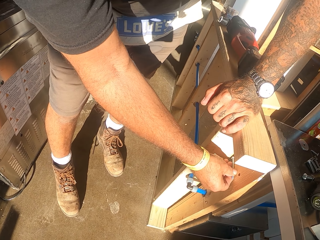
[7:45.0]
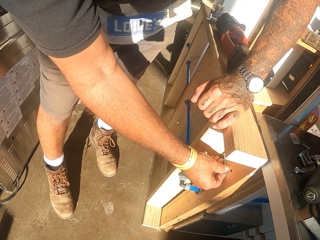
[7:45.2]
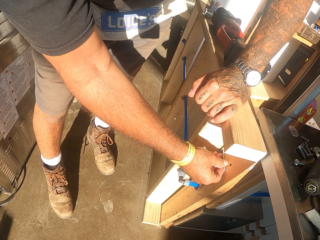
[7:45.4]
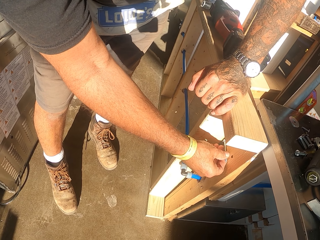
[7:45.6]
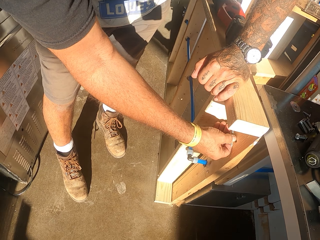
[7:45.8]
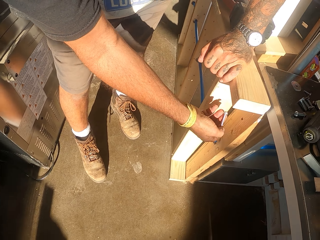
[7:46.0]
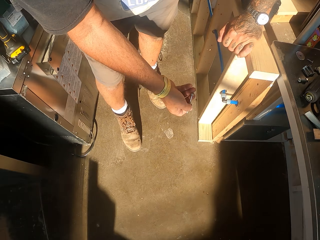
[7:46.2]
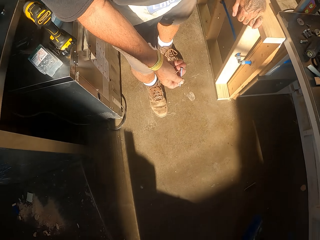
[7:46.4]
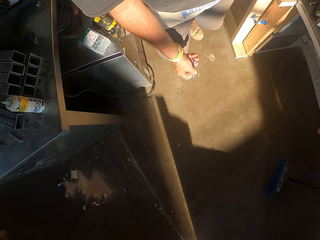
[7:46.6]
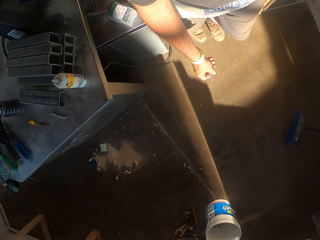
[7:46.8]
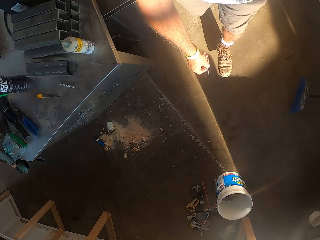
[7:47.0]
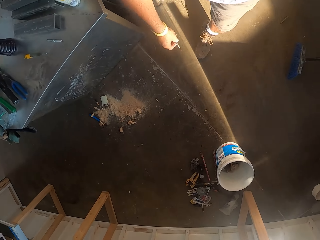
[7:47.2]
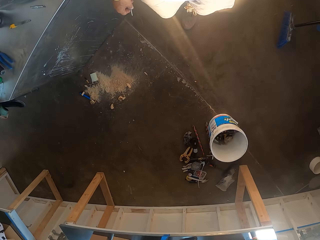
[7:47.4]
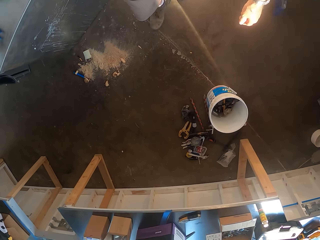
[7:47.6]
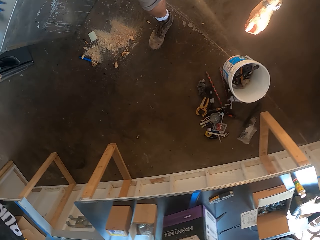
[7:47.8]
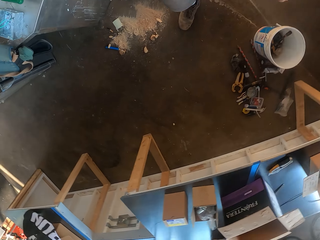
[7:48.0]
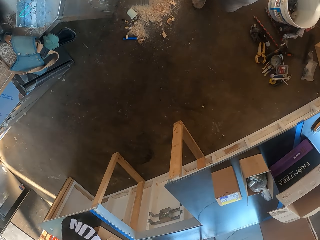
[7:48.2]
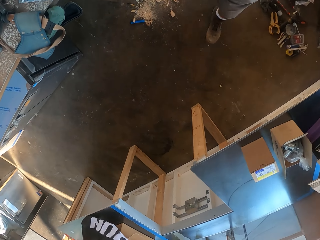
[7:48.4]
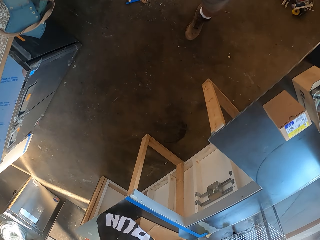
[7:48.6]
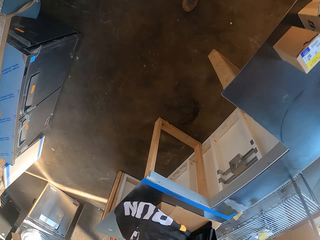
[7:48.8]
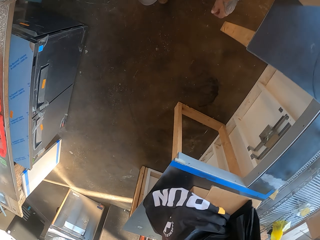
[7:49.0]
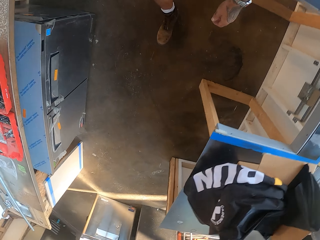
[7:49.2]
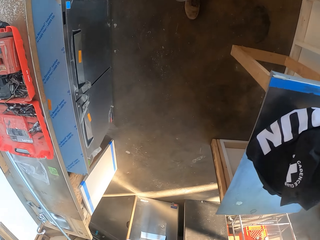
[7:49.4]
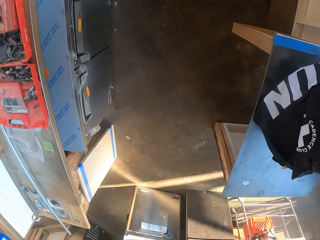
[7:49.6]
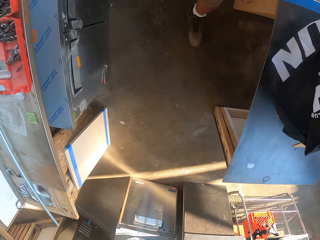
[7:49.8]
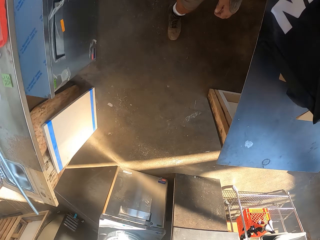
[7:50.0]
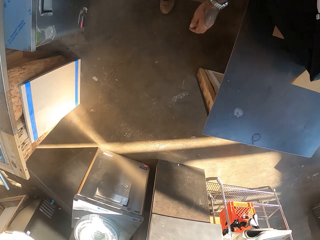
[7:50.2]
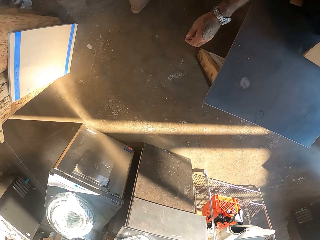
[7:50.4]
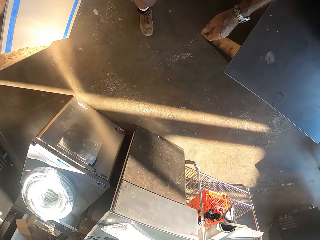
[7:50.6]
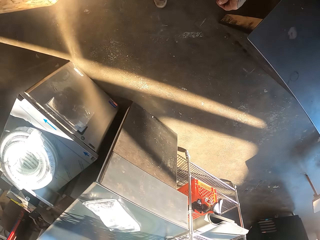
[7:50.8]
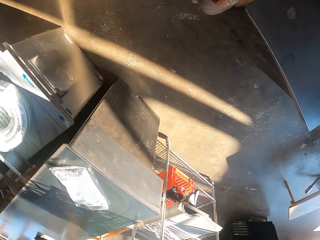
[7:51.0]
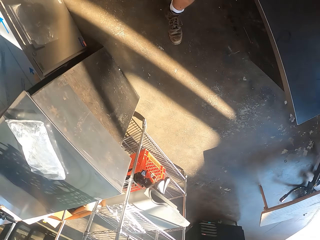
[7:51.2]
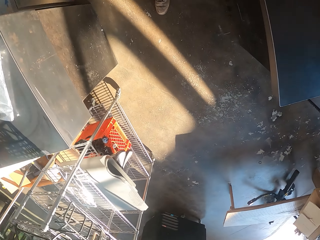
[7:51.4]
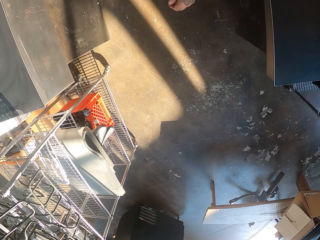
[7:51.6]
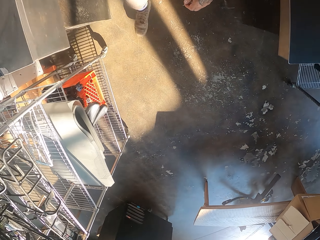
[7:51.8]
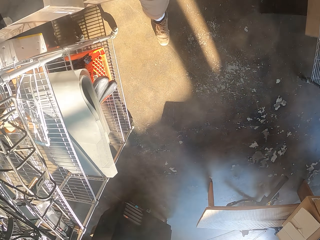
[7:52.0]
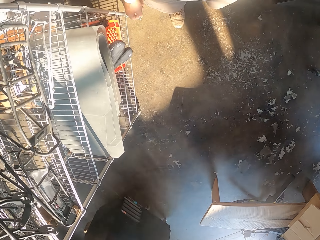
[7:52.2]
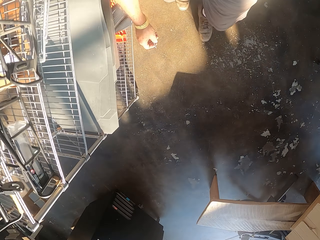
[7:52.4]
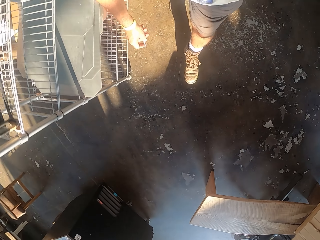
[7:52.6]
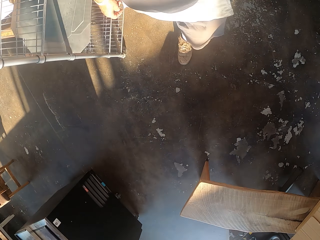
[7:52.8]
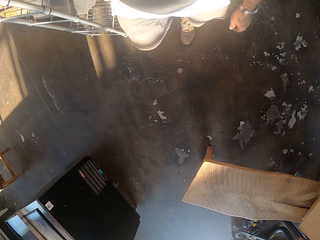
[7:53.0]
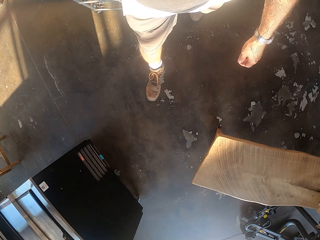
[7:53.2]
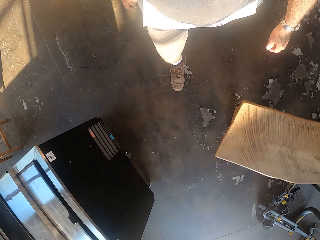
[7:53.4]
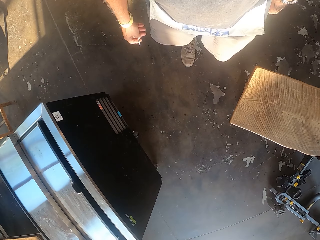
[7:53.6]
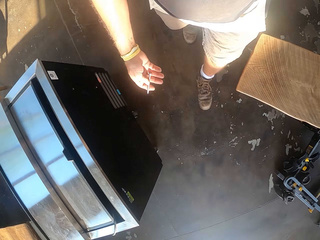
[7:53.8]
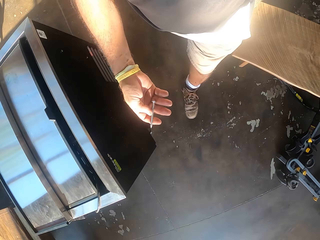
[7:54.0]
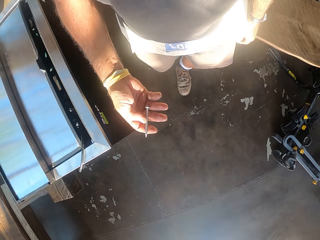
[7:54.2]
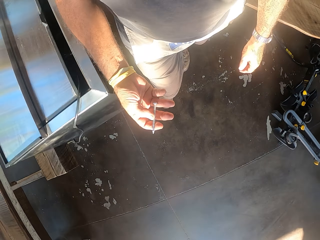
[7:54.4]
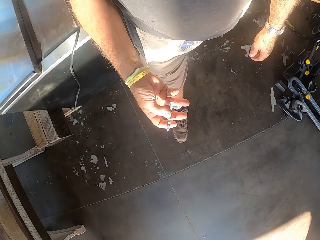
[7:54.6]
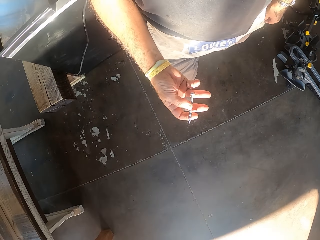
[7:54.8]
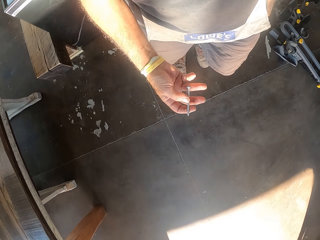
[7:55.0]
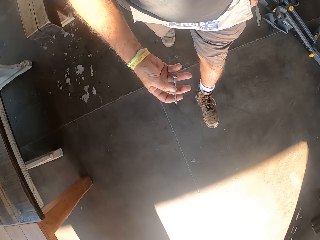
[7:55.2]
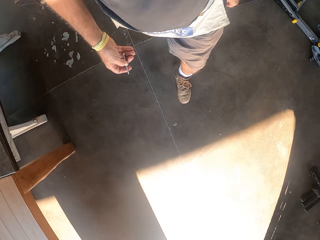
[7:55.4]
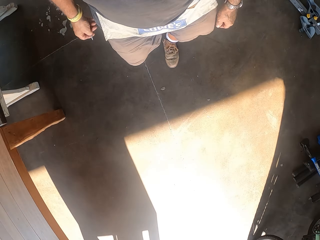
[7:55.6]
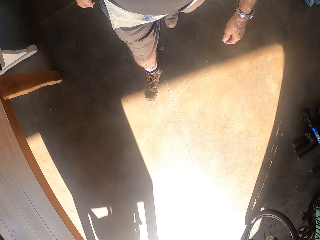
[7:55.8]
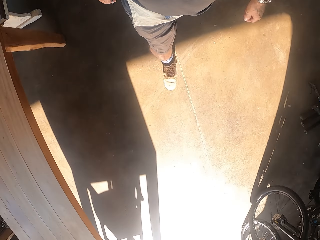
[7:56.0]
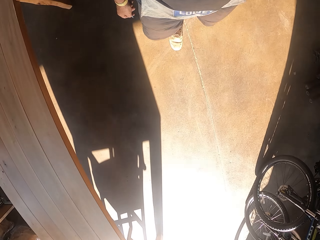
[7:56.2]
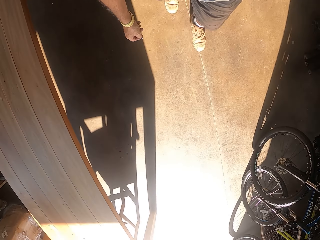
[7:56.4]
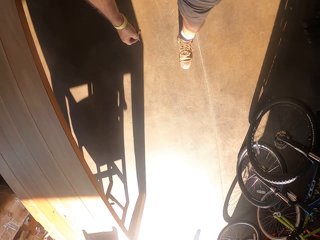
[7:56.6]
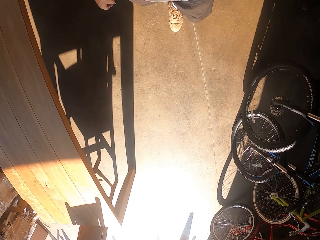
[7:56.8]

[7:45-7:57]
The camera wearer measures the screw on the lumber. They fix the head bolt on the wood. They walk in the workshop.

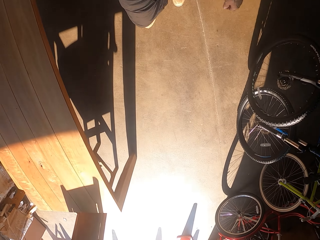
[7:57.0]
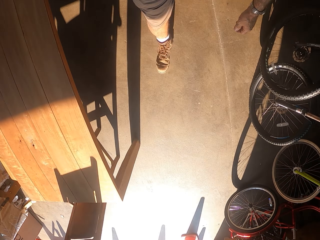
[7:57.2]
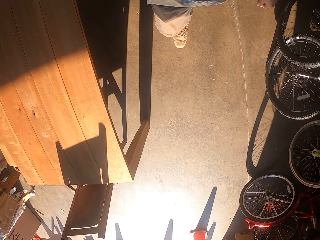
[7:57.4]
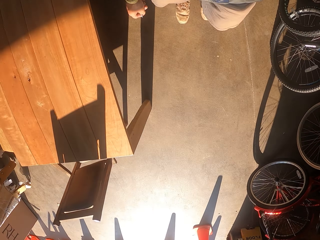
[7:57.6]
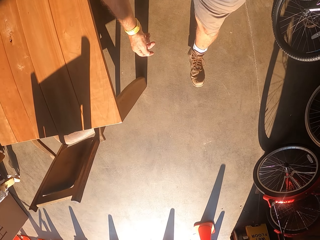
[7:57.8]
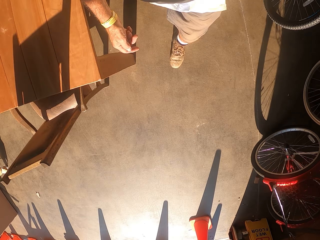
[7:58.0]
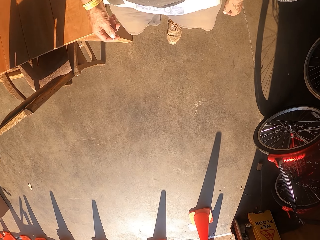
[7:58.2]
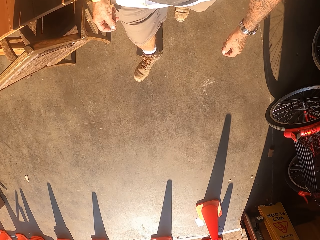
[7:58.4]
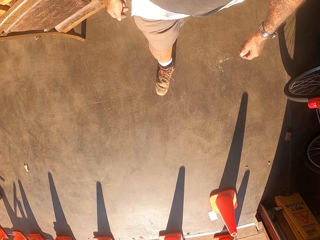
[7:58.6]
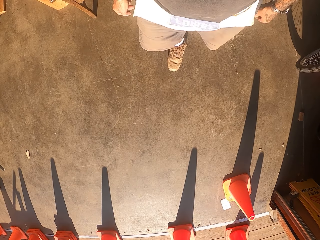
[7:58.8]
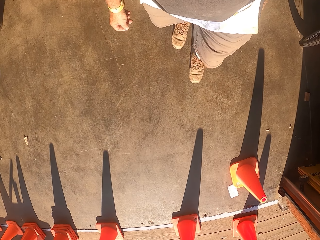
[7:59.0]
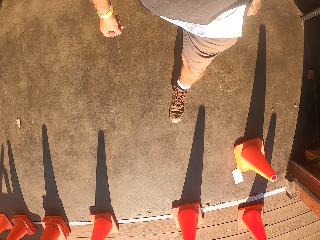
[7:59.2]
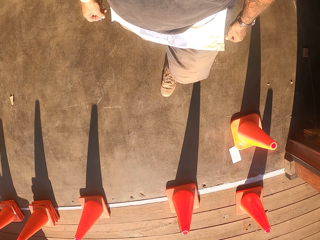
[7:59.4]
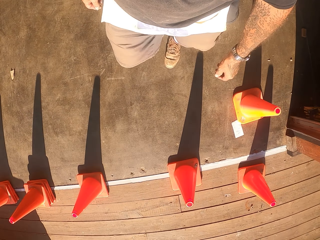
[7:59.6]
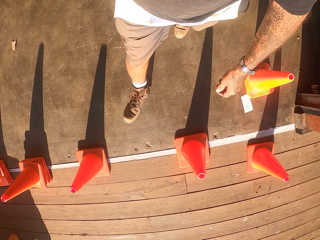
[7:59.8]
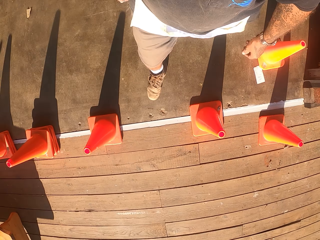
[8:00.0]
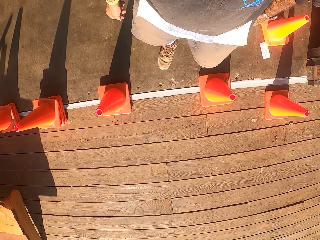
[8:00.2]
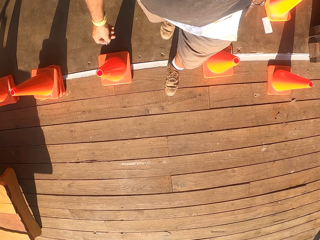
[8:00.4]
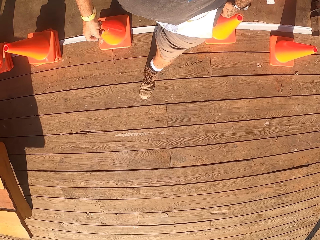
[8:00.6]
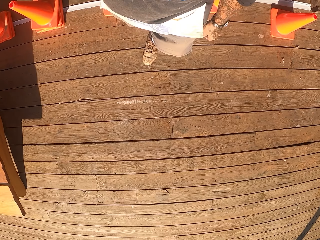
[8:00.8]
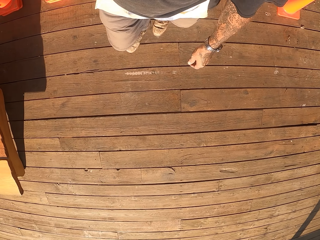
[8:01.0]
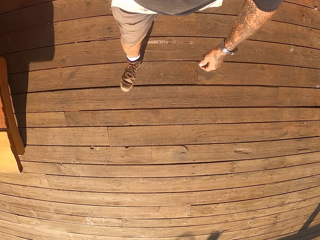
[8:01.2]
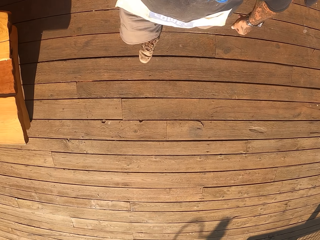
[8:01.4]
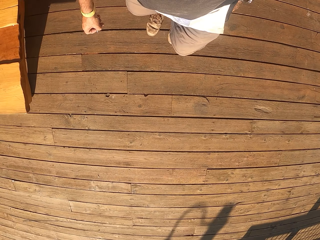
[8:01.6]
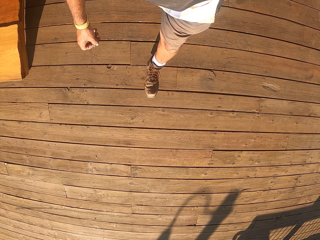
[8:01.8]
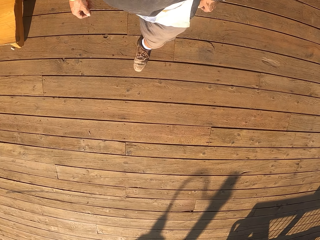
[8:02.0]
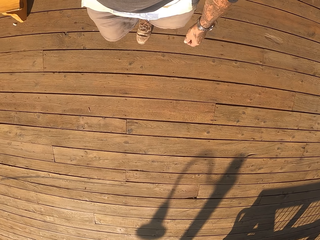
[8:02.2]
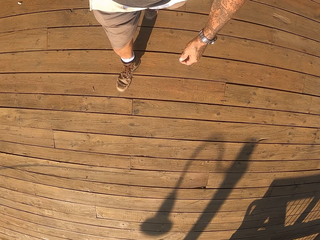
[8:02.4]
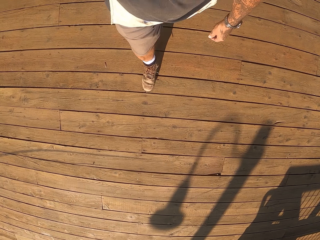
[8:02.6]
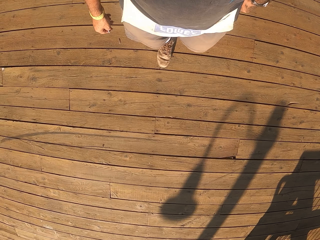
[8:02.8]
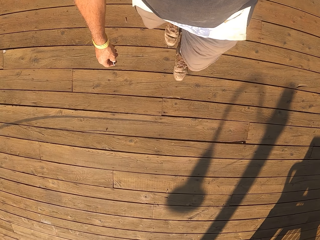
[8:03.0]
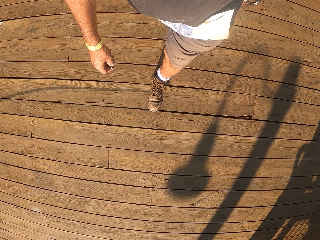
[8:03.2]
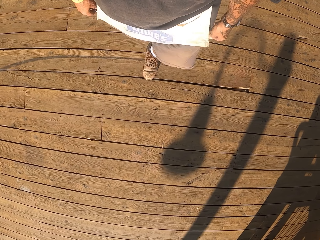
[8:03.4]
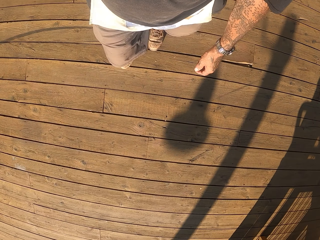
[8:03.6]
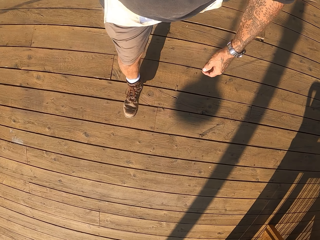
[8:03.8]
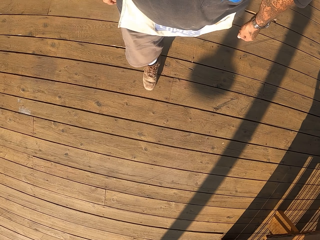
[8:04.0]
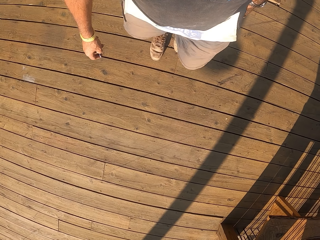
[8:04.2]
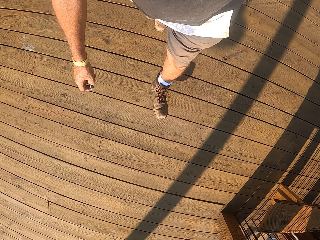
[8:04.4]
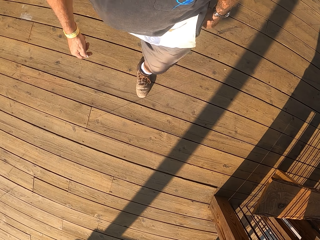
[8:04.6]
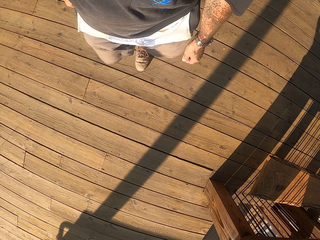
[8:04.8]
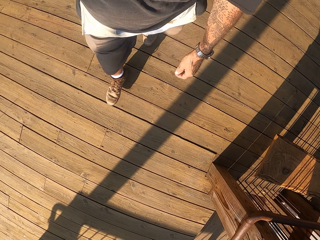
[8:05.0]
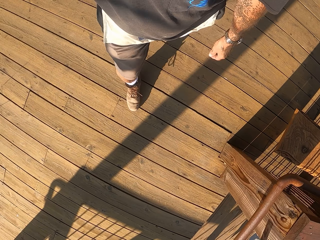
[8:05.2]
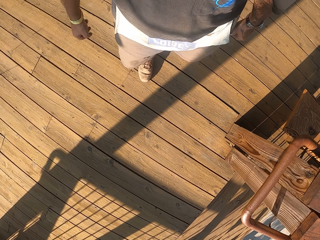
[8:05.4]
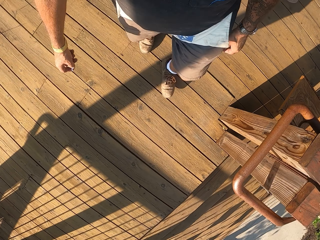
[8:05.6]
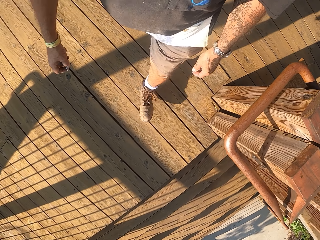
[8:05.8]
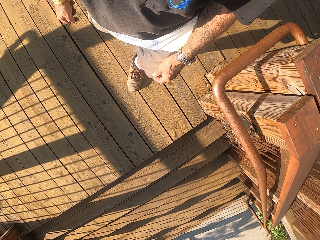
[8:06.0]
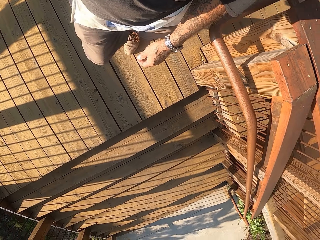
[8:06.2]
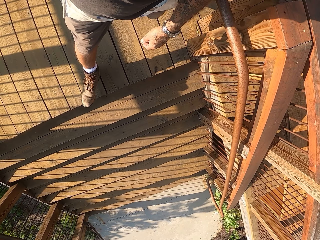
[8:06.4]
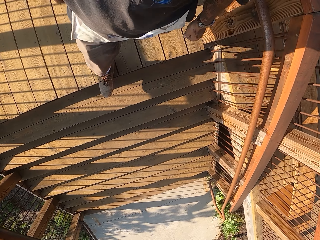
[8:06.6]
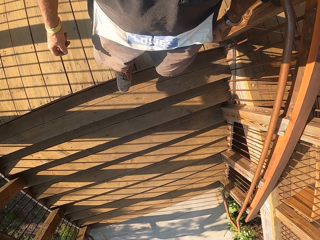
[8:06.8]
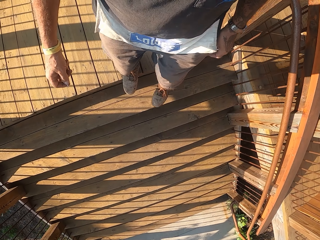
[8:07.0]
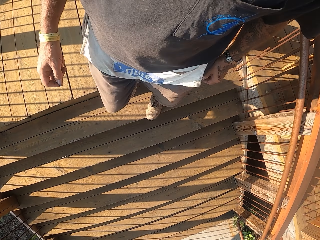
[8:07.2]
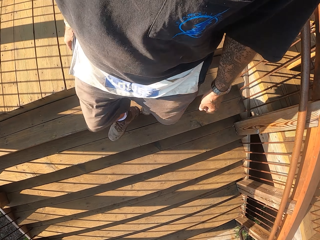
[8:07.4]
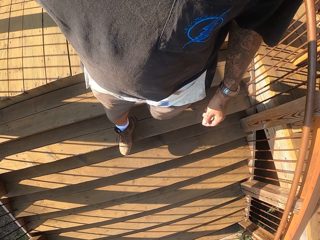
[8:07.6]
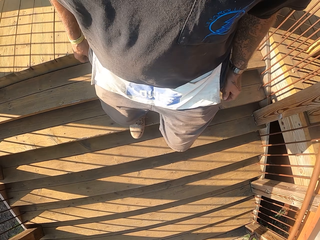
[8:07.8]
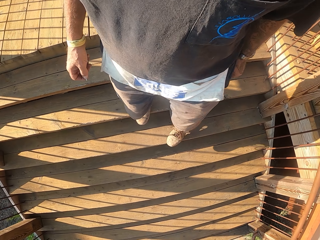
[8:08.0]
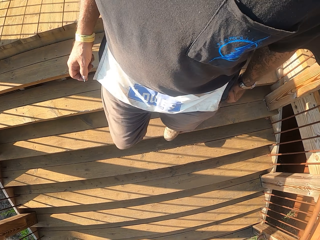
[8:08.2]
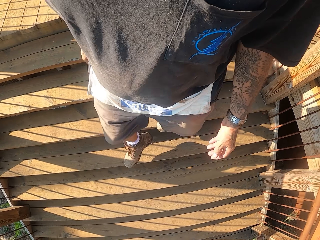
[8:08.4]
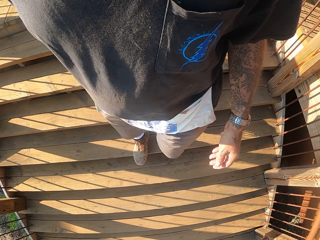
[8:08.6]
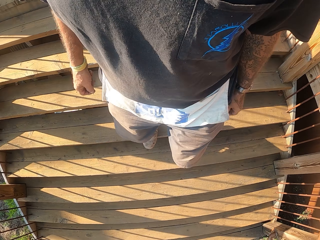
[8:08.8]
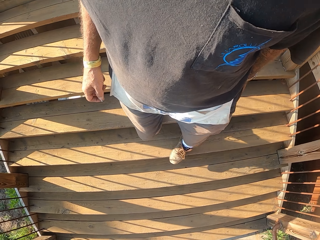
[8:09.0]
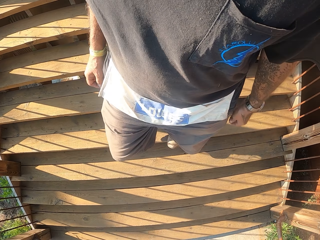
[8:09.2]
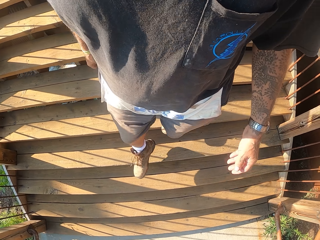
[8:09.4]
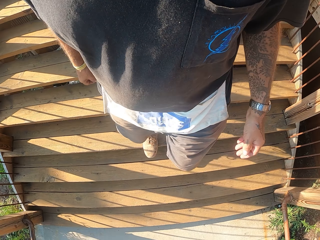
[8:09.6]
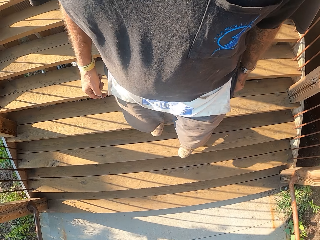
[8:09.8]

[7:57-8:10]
The camera wearer walks on the balcony. They walk down the stairs.
